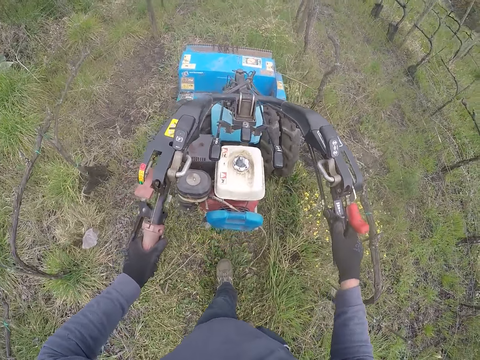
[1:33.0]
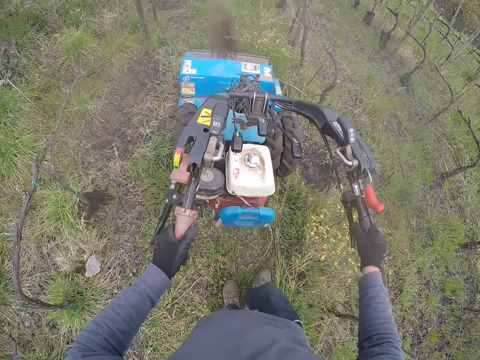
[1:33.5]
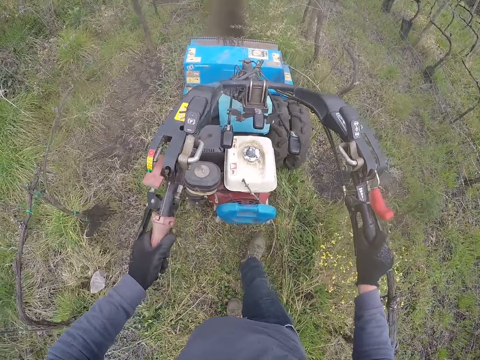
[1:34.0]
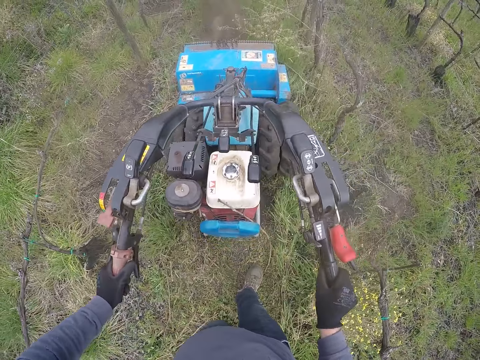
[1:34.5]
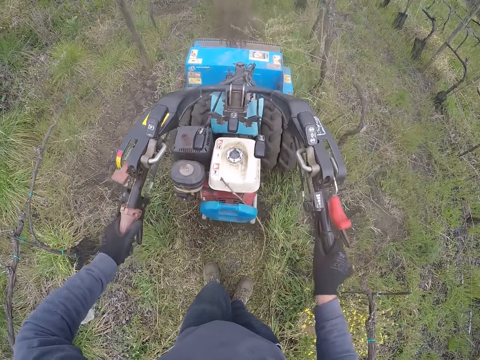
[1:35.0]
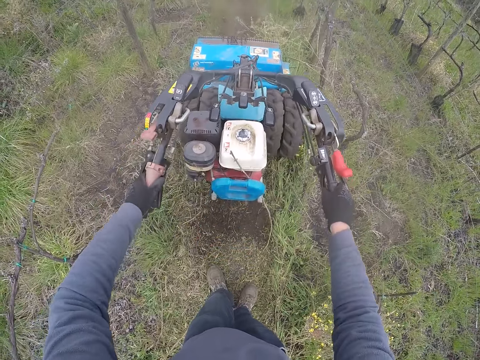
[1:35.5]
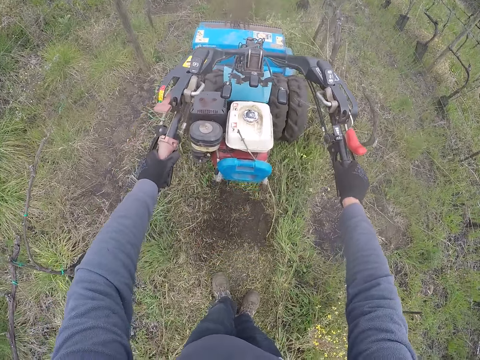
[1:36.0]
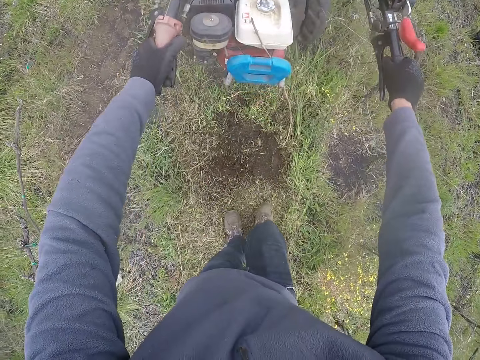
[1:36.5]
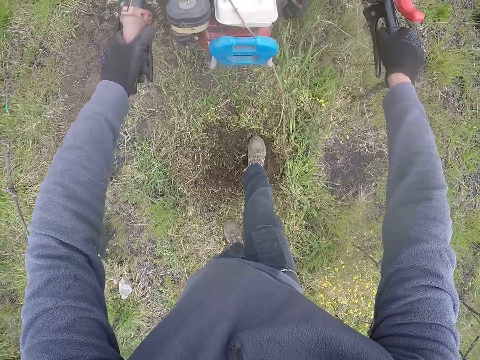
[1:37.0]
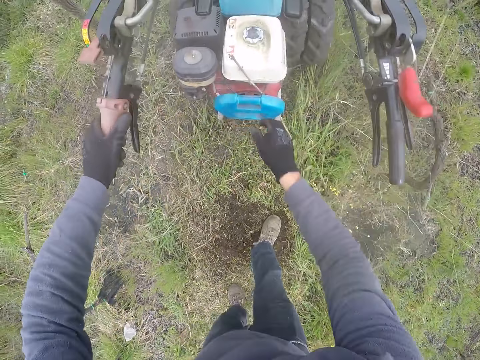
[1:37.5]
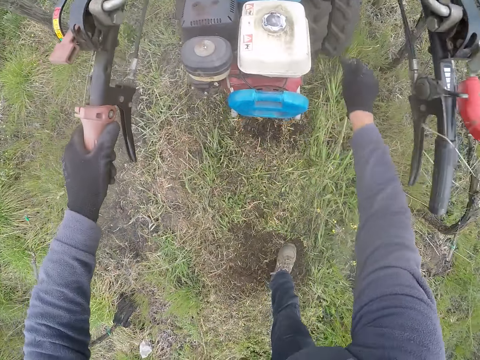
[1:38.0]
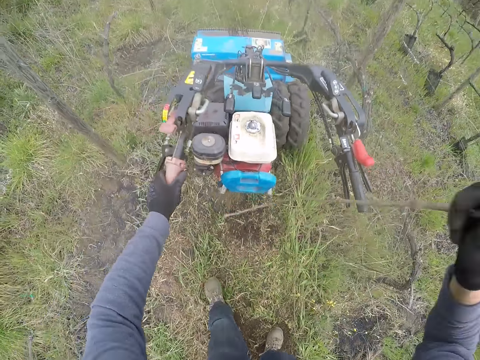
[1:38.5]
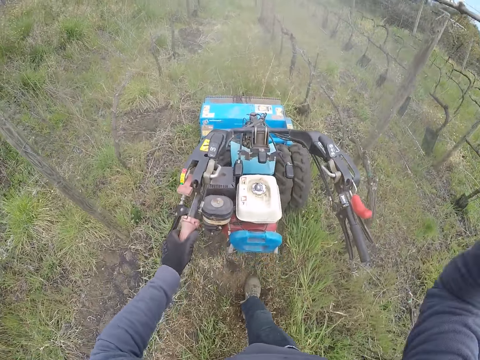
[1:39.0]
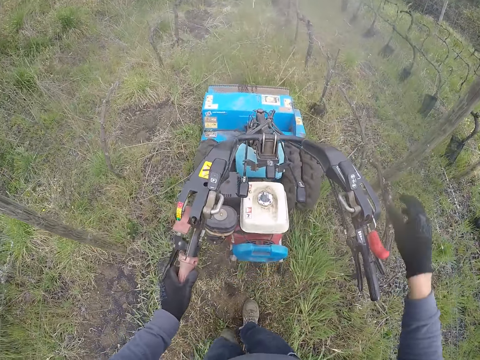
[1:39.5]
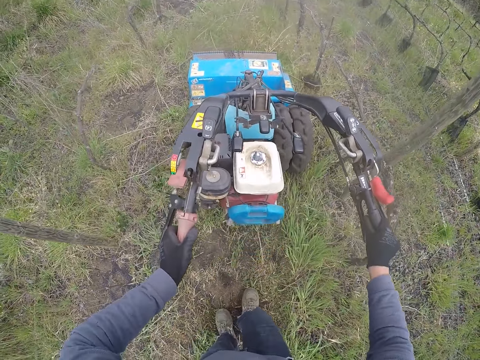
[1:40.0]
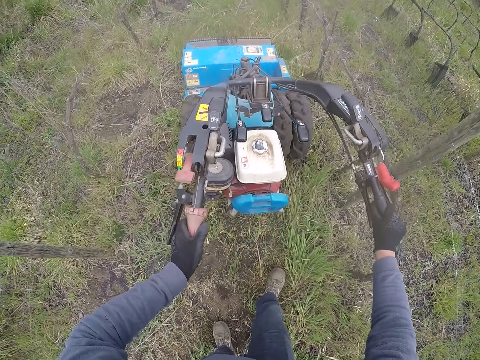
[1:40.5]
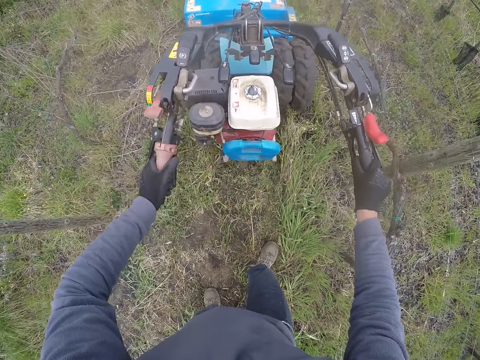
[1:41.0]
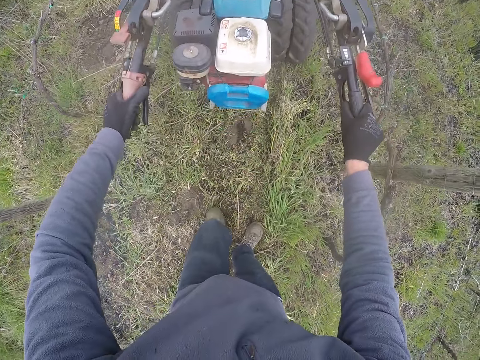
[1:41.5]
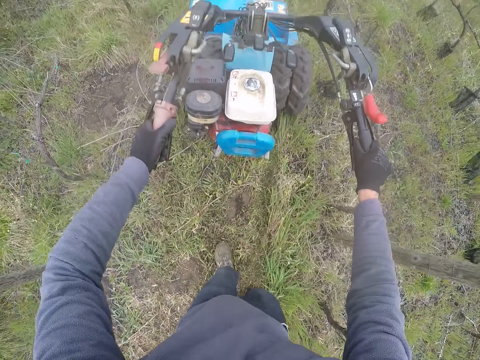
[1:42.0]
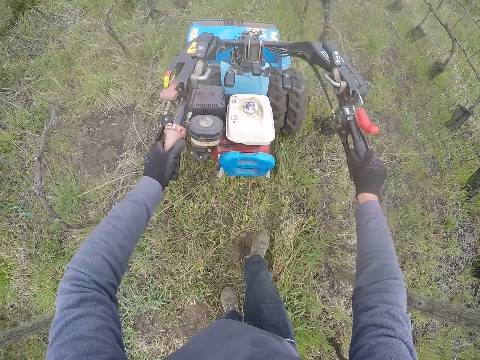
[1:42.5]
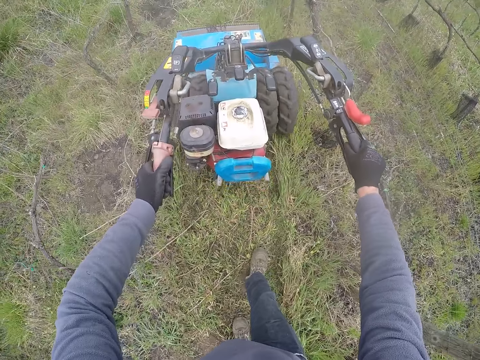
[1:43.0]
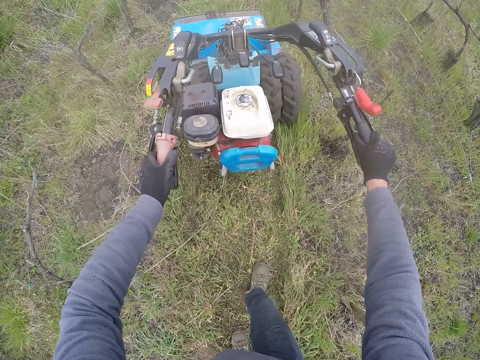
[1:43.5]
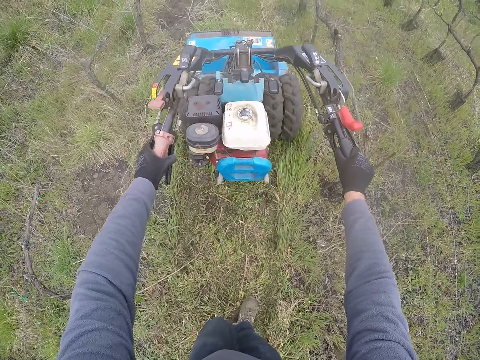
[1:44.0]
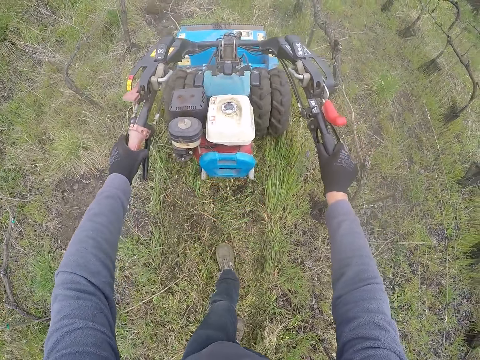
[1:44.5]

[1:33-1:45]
The camera wearer walks around in the farm. He picks a twig from the lawnmower with his right hand. He throws the twig on the ground with his right hand. He clears the ground with the lawnmower with his left hand. He clears the ground with the lawnmower with both hands. He mows grass around the farm using the lawnmower.

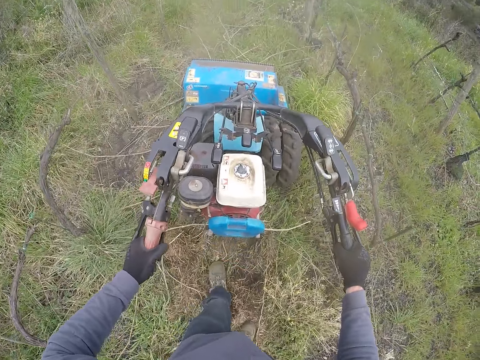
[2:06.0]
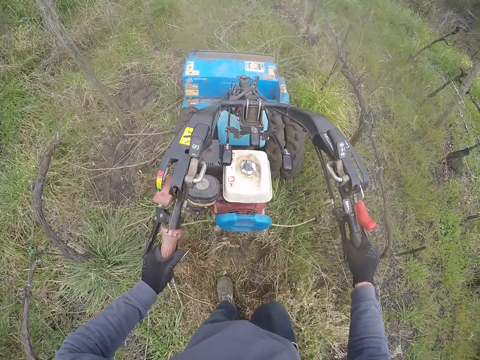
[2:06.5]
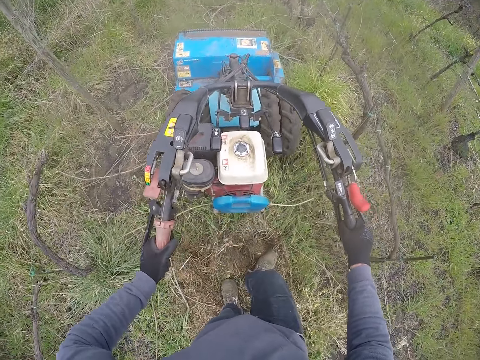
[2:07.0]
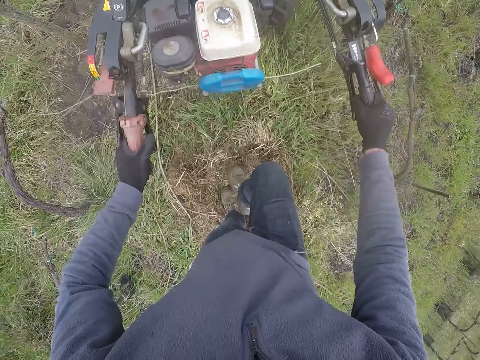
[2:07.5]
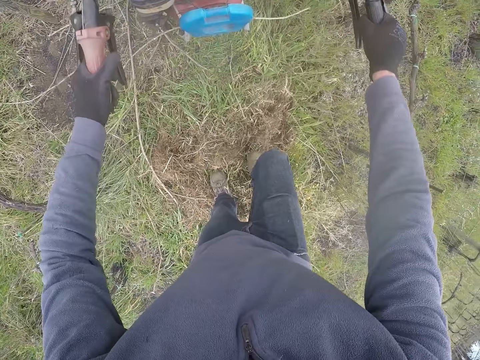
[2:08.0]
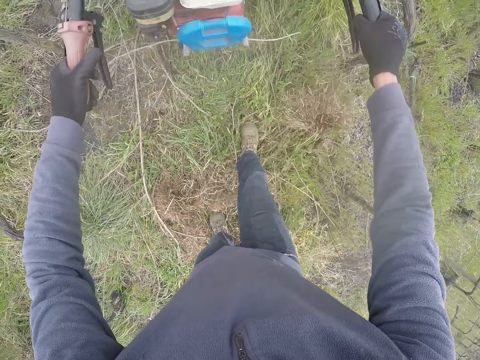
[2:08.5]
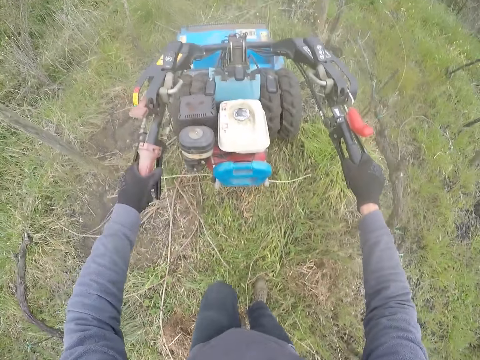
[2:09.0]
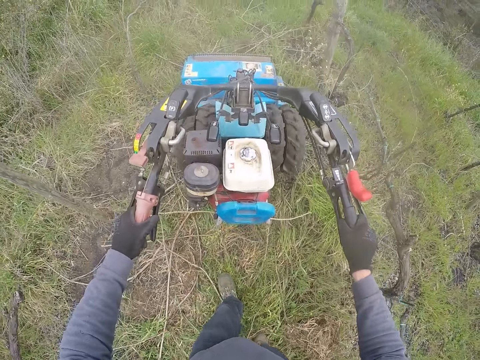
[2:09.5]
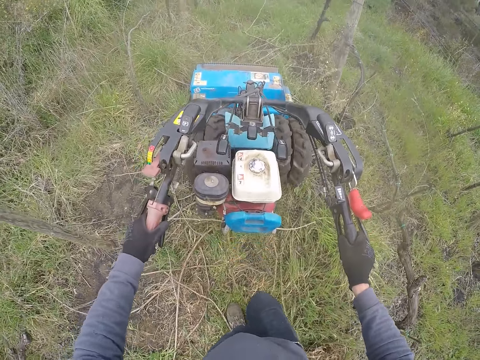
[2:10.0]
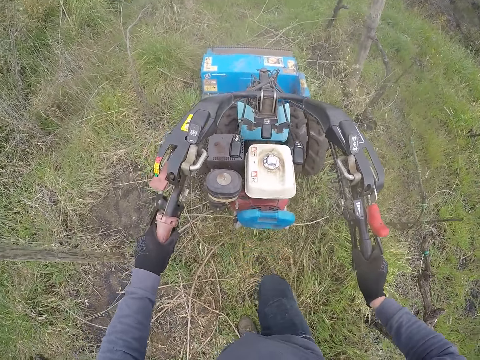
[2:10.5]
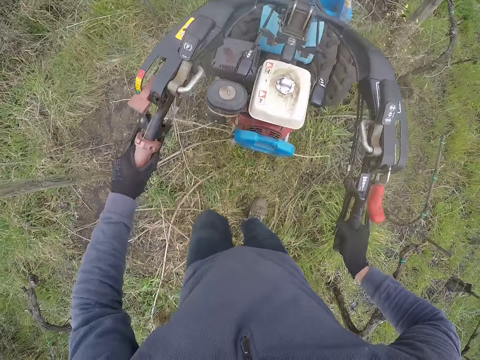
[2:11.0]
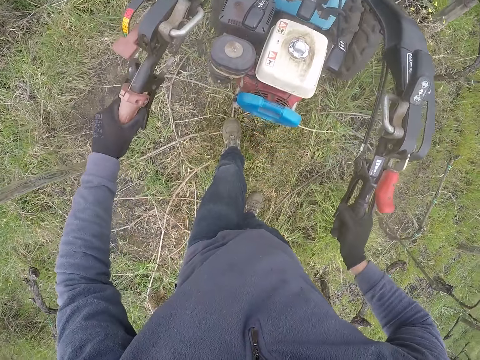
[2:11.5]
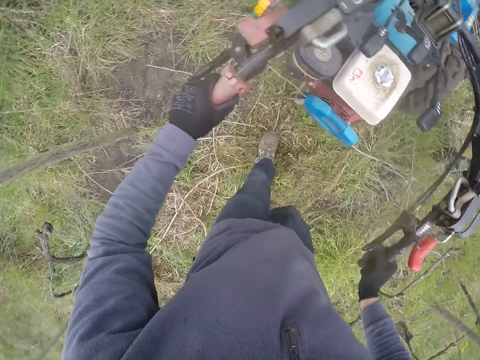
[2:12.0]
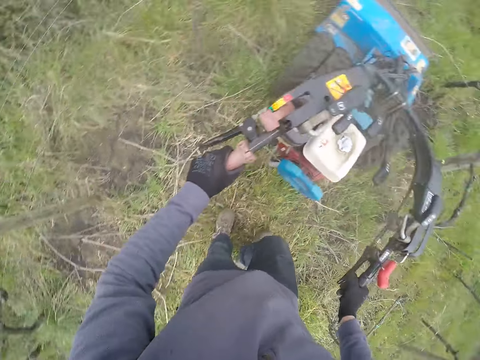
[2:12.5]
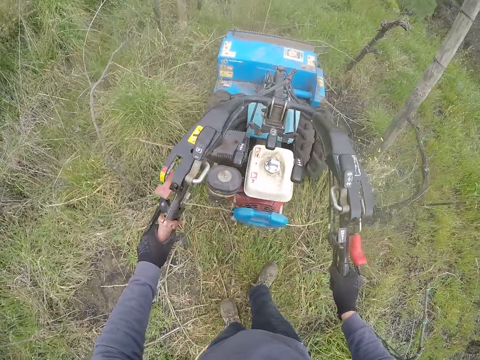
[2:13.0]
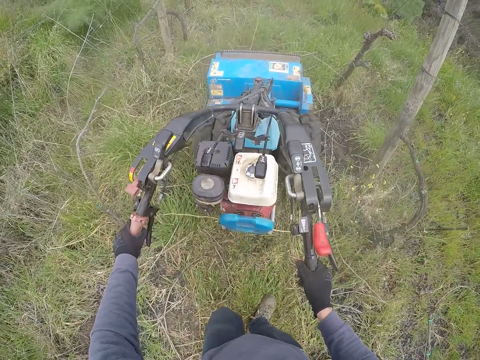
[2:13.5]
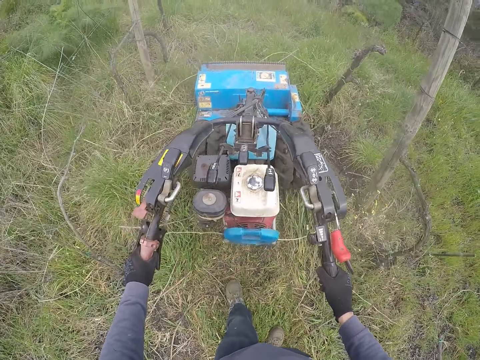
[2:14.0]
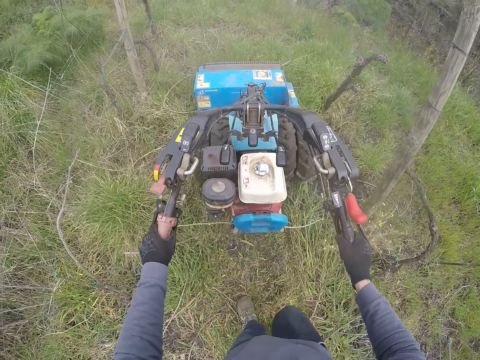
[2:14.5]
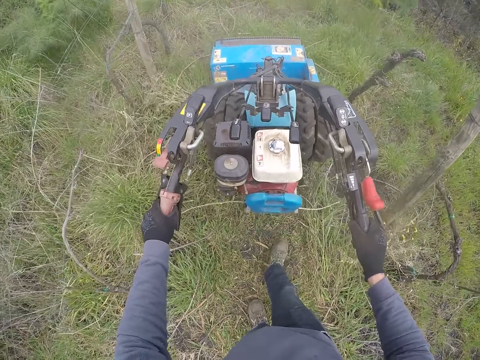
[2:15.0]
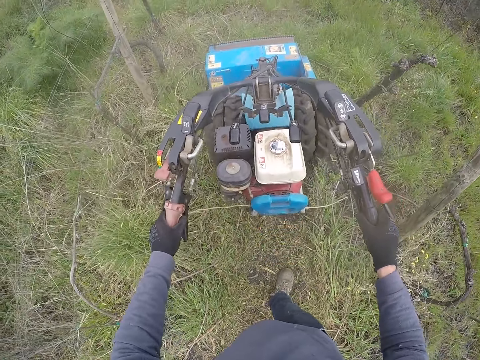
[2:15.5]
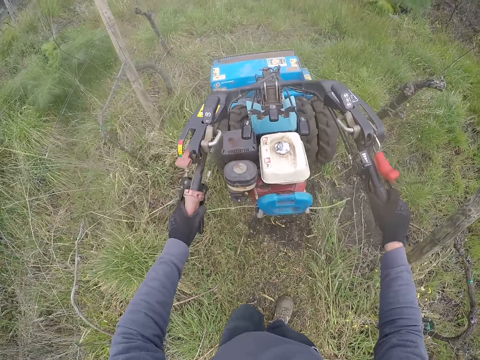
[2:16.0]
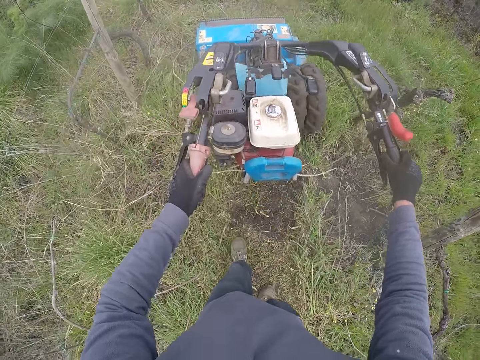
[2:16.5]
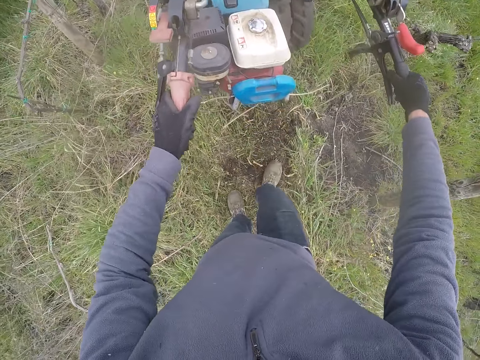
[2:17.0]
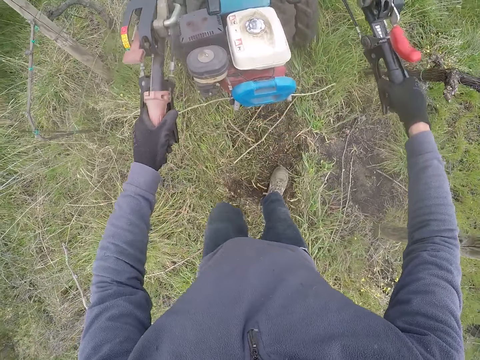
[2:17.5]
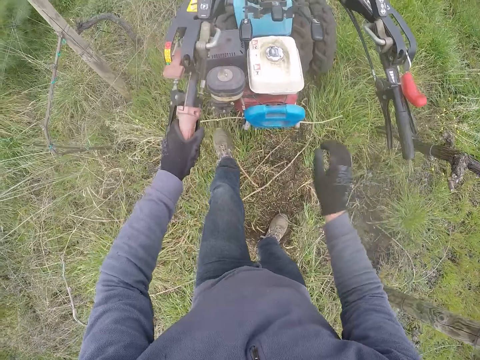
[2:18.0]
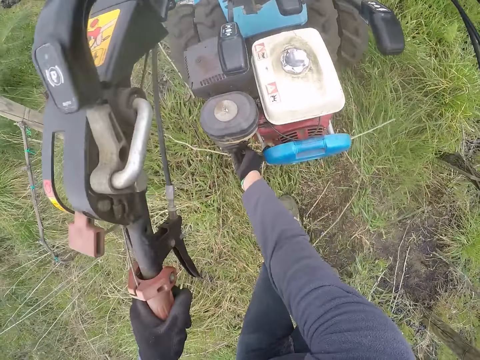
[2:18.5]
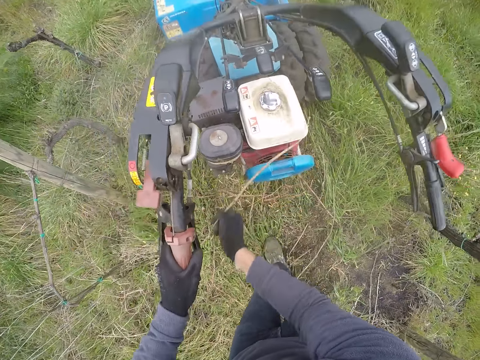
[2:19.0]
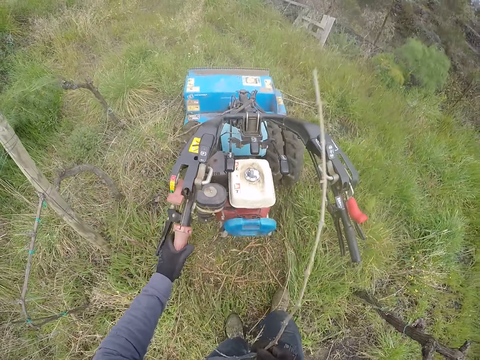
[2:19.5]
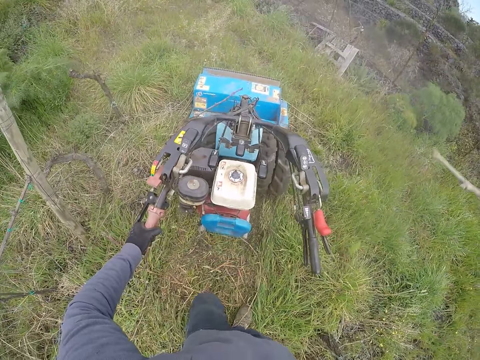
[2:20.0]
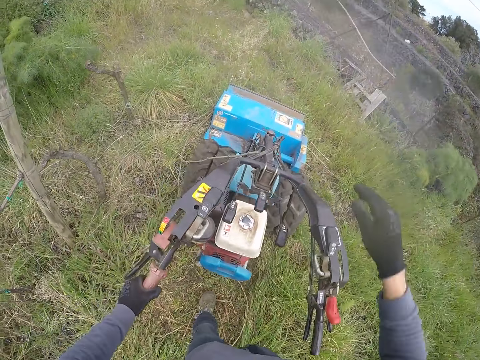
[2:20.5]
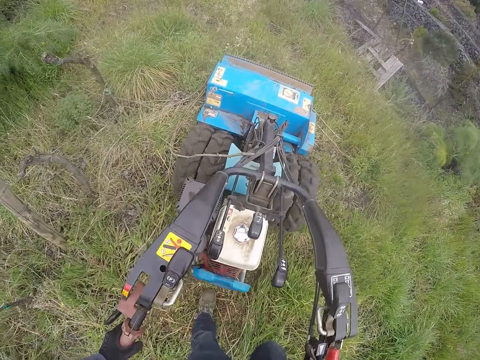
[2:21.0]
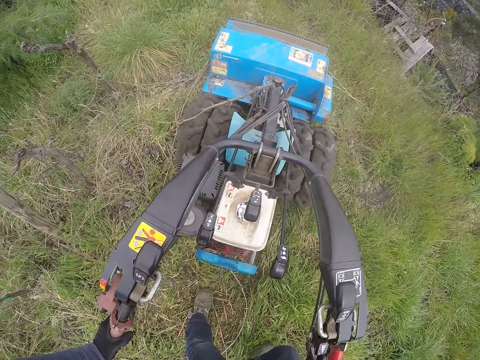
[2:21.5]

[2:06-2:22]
The camera wearer kicks a plant on the ground with his right leg. He walks around in the farm and mows grass around the farm using a lawnmower. He clears the ground with the lawnmower with his left hand. He removes a twig from the lawnmower with his right hand. He throws the twig on the ground with his right hand.
